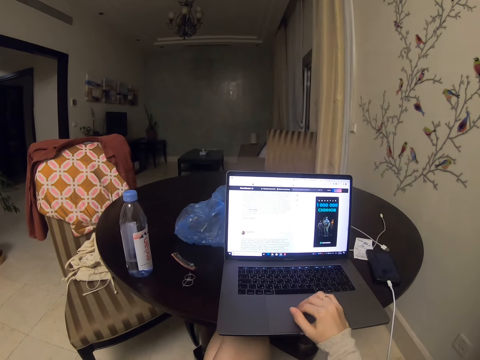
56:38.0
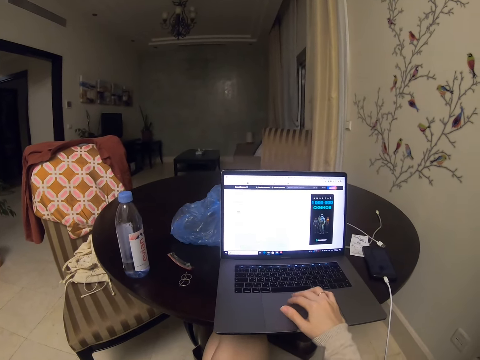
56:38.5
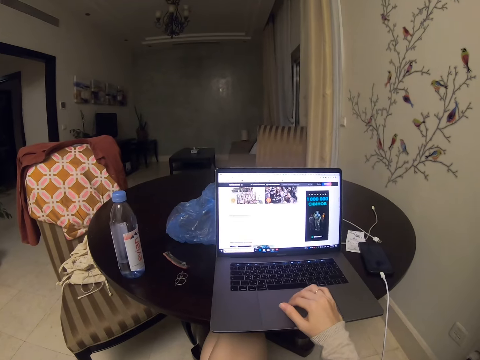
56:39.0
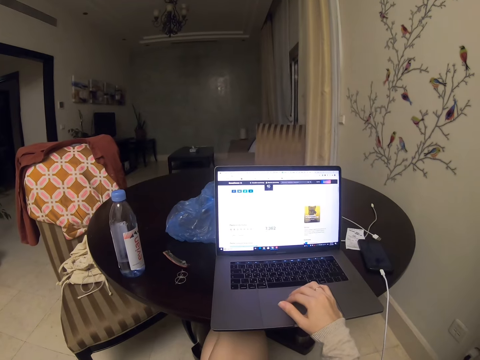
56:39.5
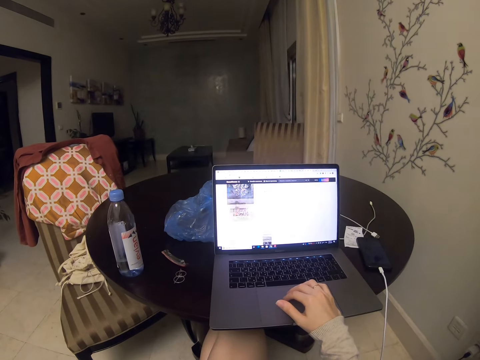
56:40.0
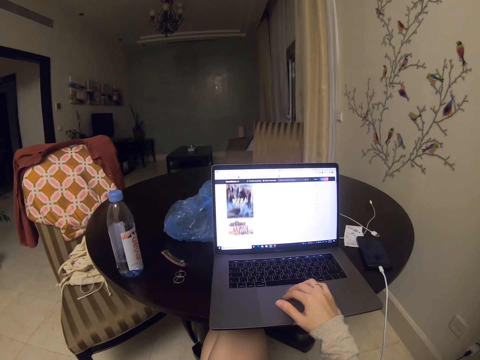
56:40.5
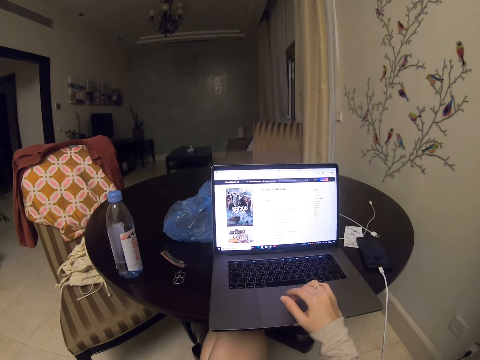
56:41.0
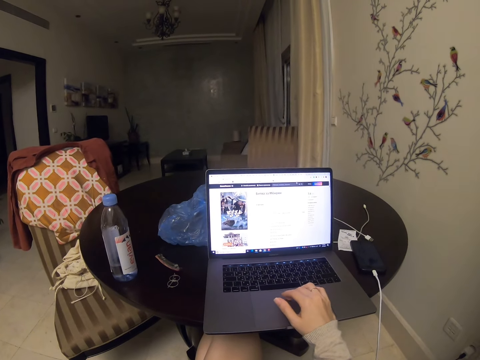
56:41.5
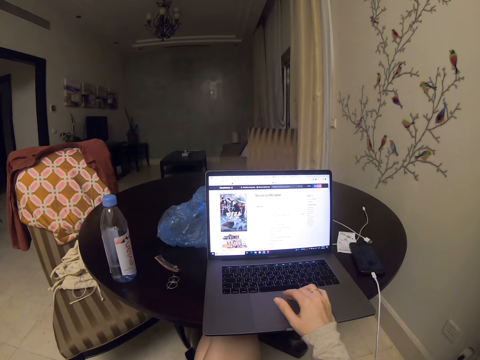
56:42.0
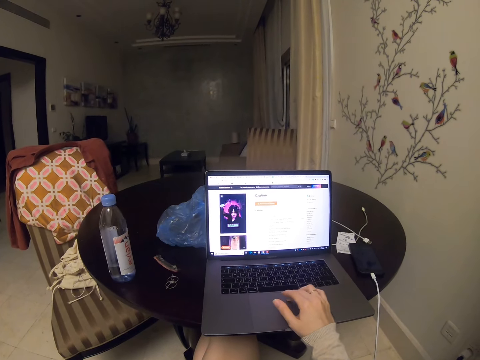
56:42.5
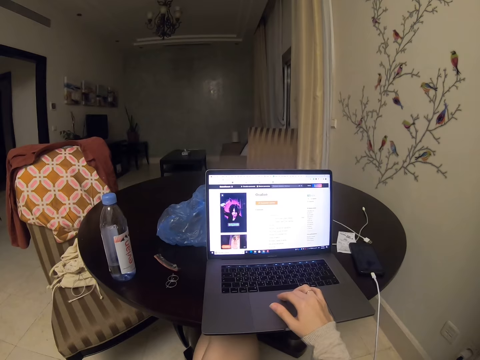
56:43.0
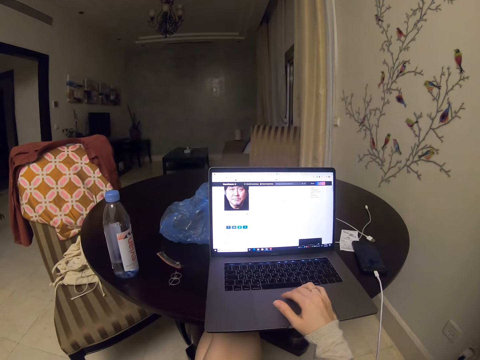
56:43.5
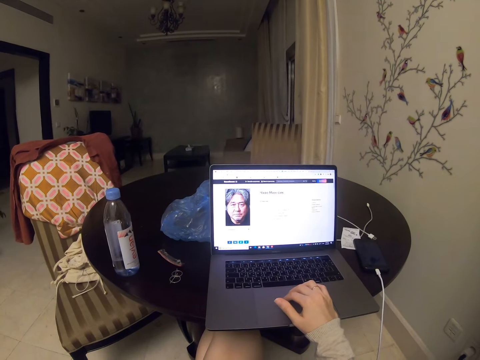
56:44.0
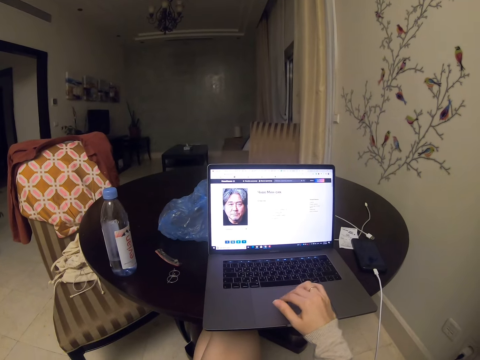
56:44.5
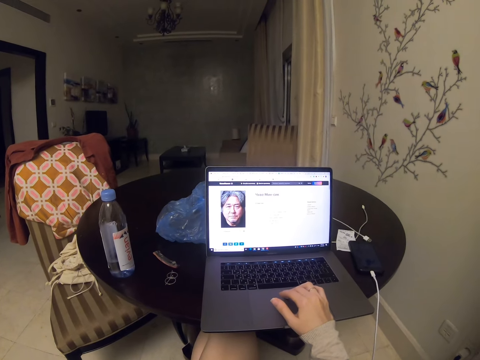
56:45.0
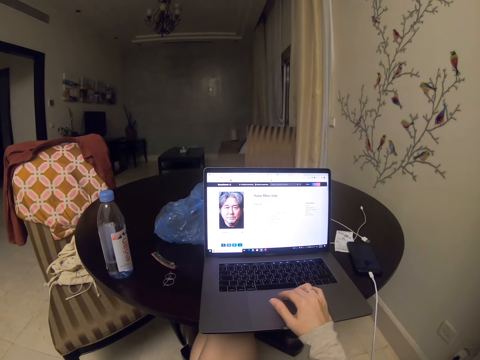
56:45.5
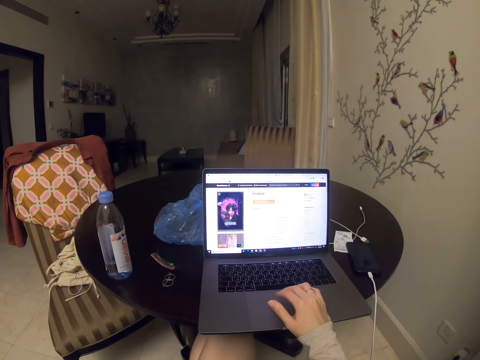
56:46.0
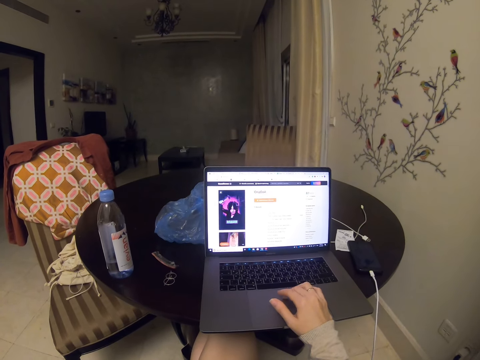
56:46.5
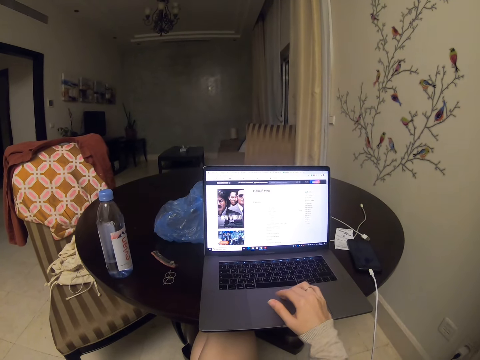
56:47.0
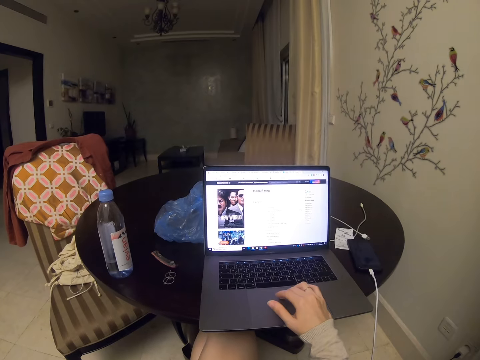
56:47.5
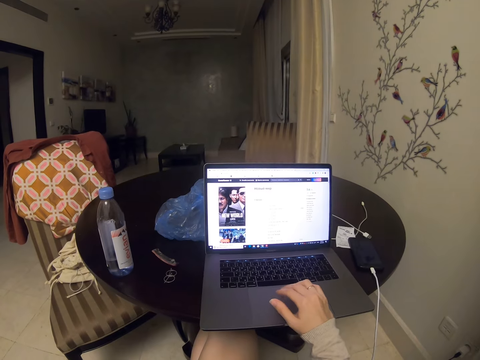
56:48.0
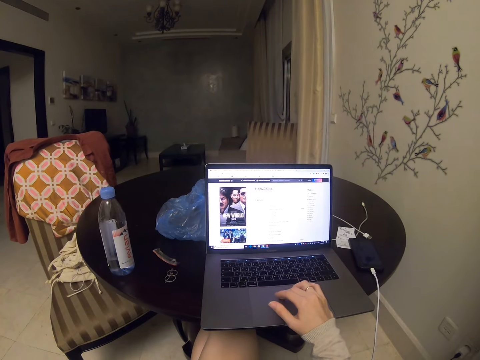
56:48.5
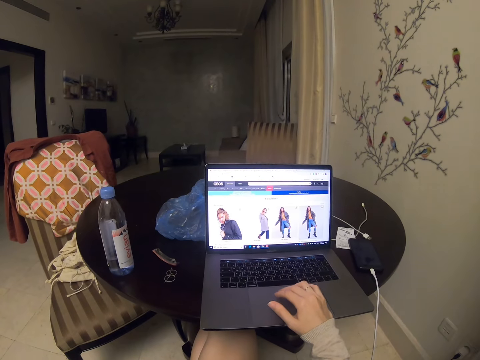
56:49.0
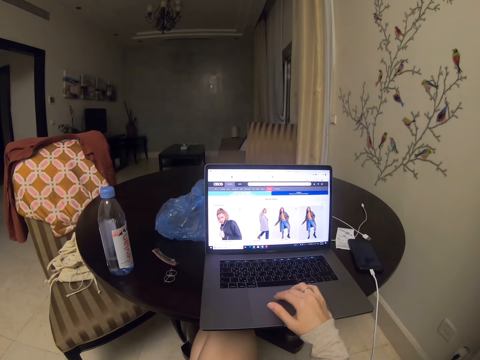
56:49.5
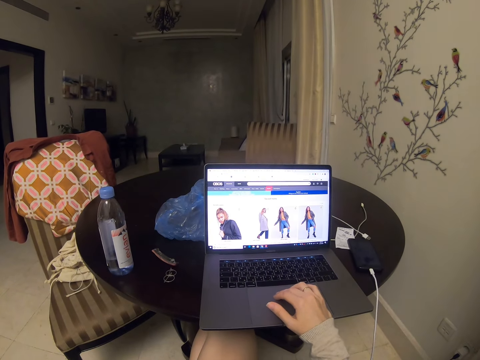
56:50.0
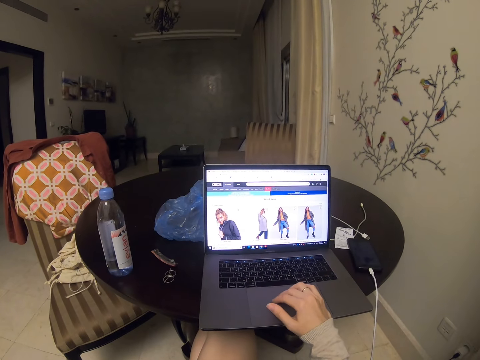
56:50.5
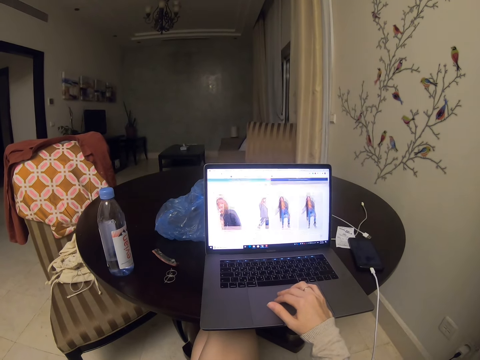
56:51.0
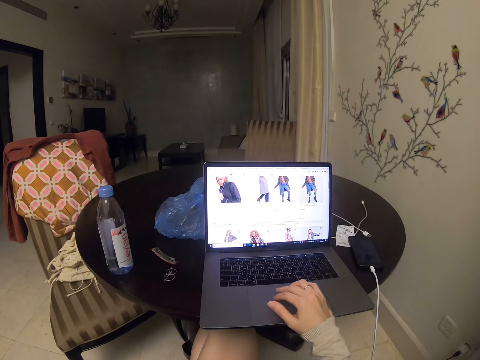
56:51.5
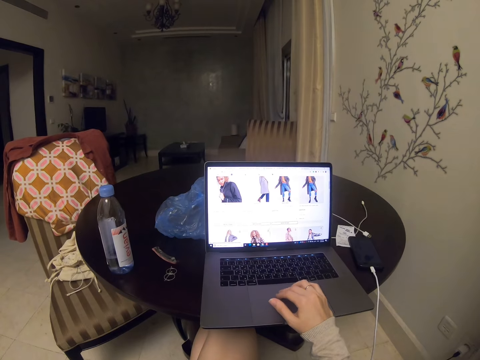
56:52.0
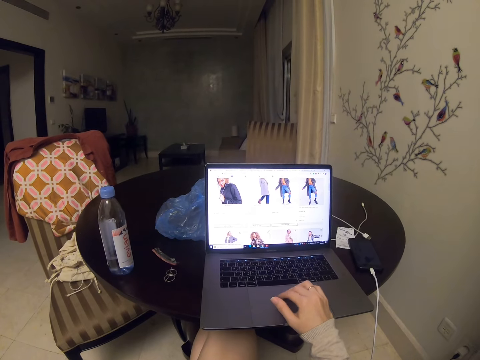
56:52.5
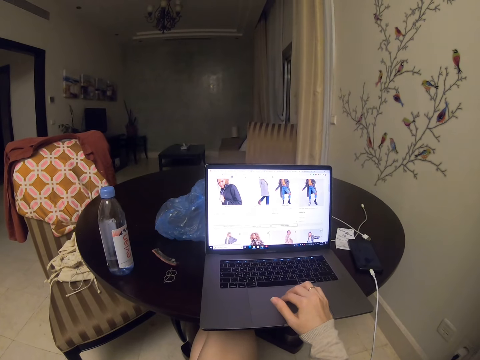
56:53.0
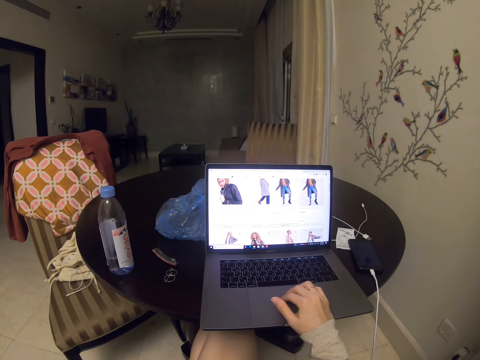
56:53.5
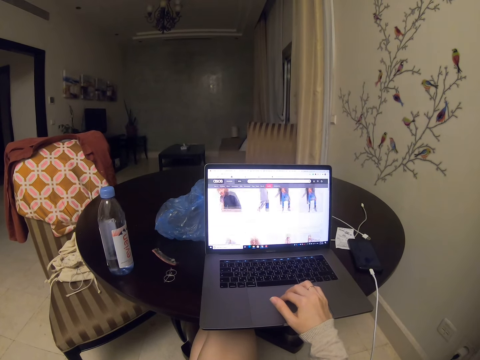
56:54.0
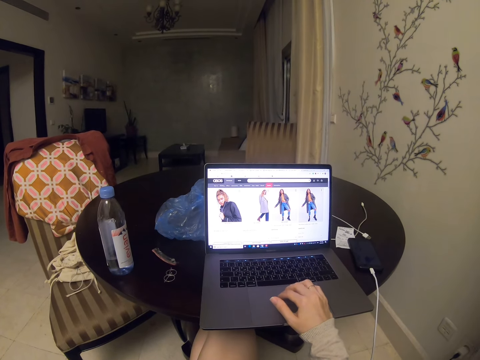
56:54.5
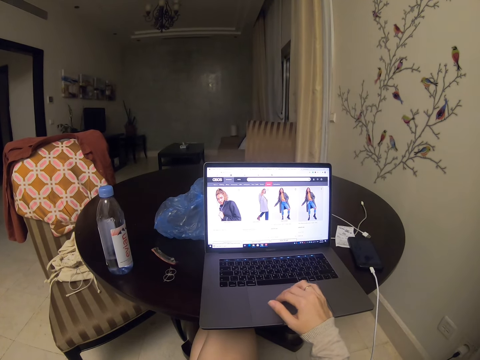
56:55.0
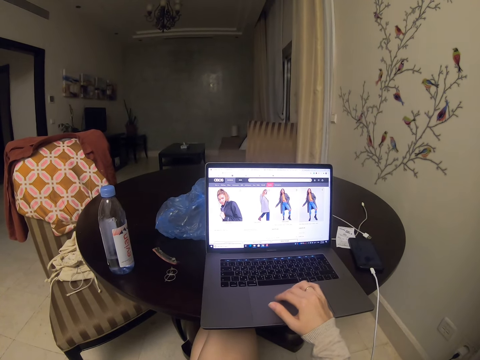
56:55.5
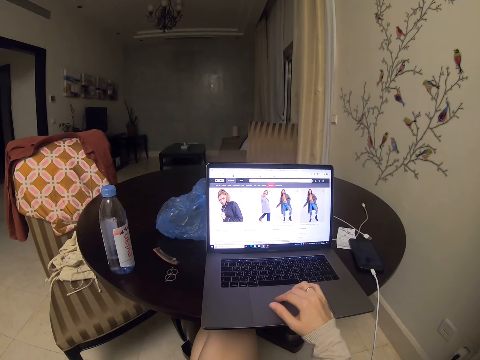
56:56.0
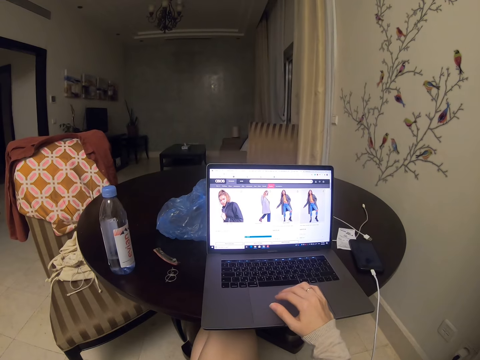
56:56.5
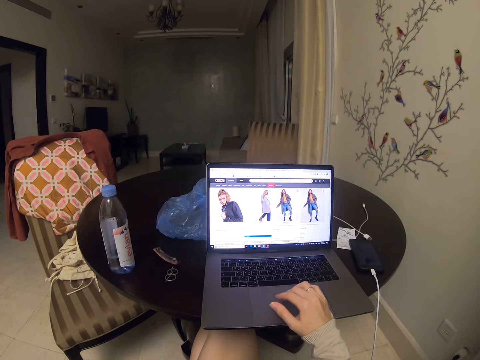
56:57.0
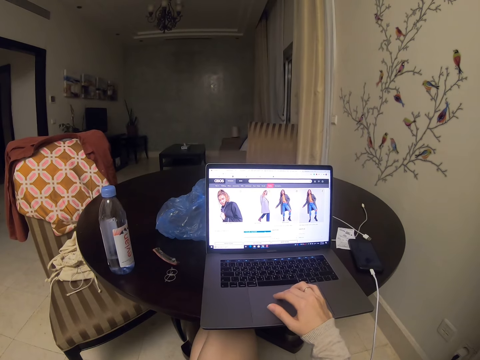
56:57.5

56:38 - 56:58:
The camera wearer opens a page. They open a page again. They scroll.

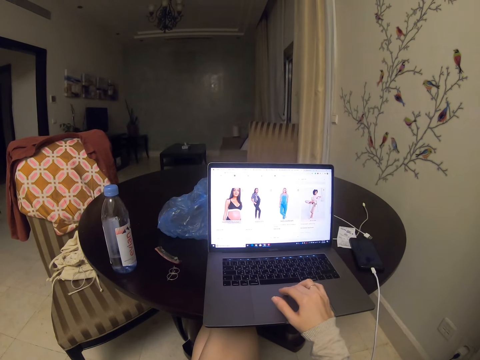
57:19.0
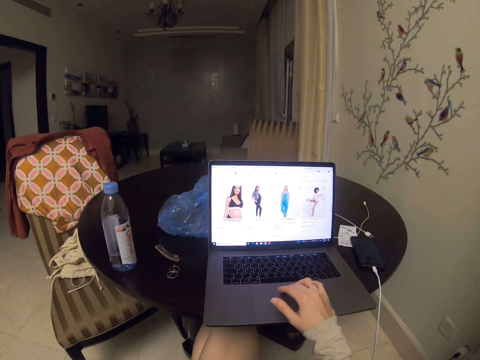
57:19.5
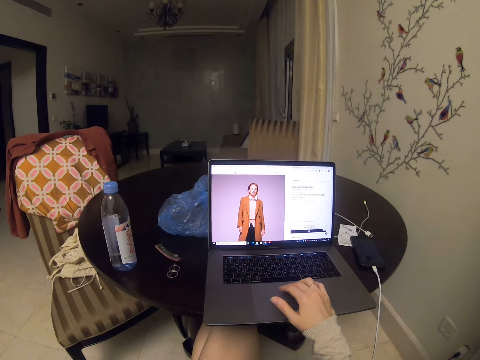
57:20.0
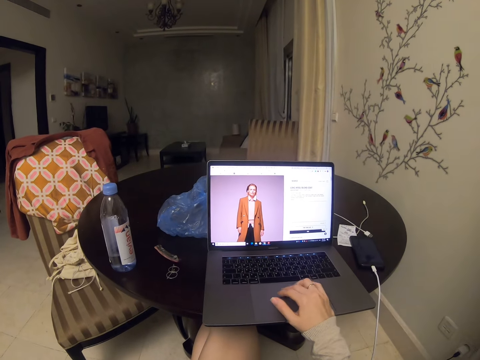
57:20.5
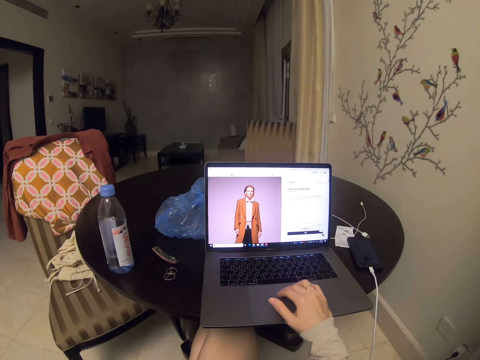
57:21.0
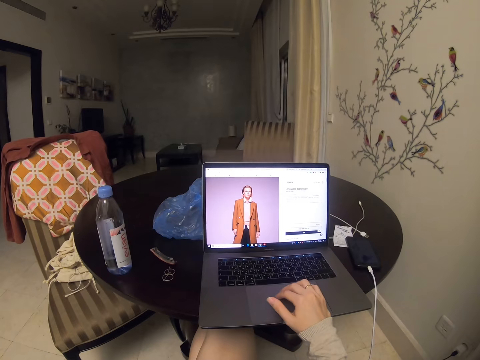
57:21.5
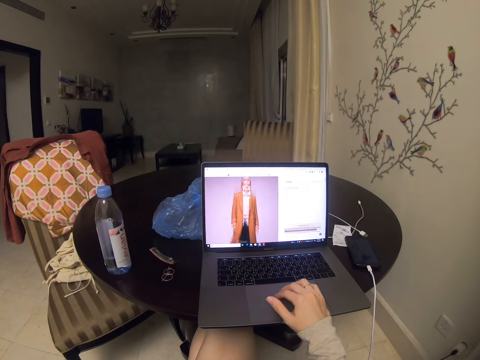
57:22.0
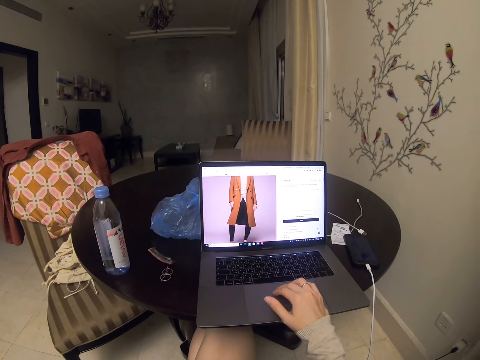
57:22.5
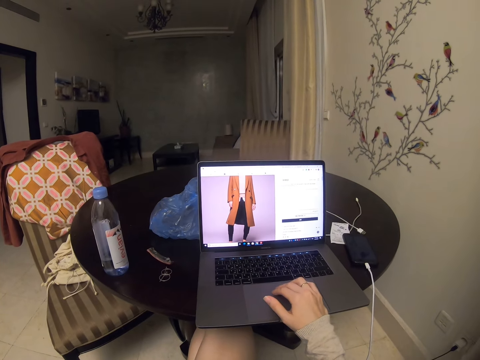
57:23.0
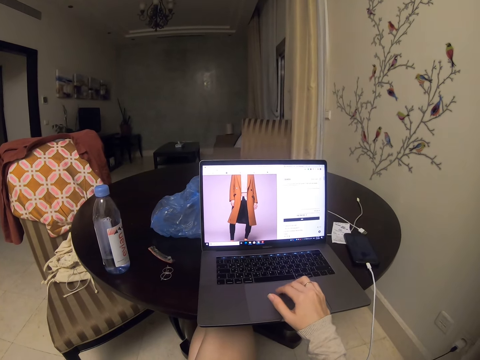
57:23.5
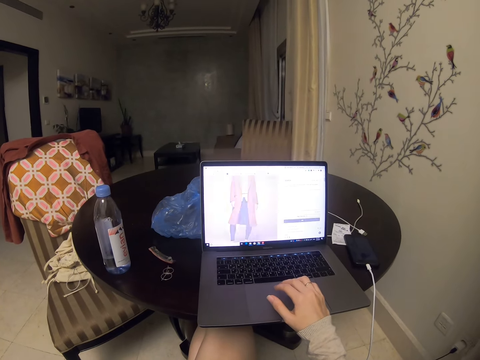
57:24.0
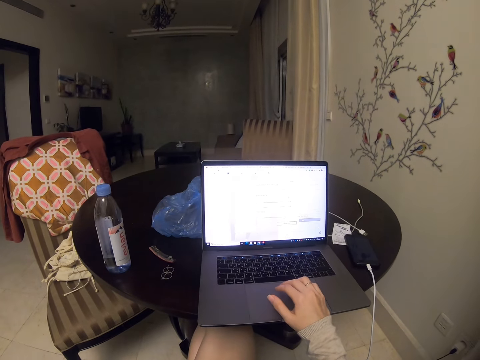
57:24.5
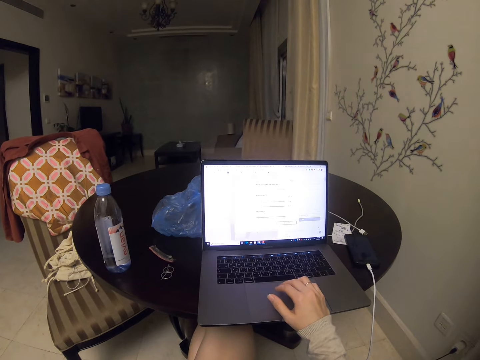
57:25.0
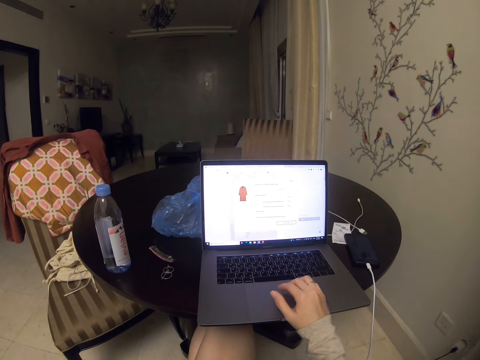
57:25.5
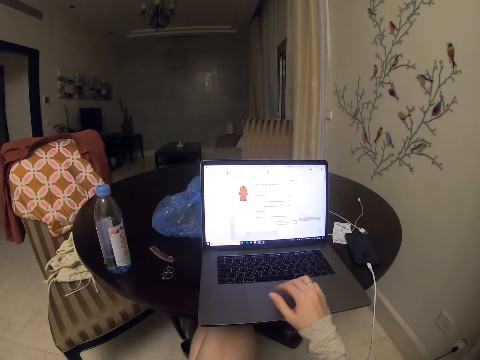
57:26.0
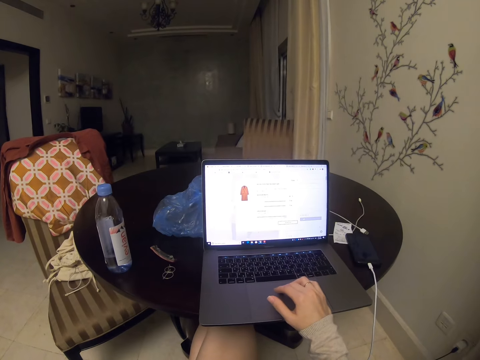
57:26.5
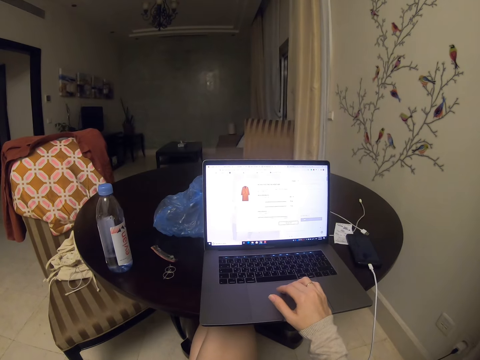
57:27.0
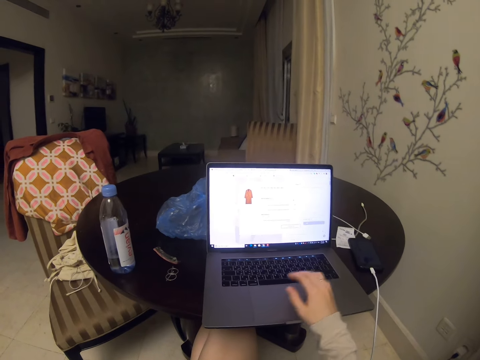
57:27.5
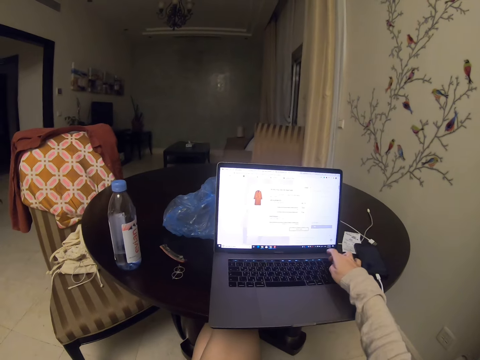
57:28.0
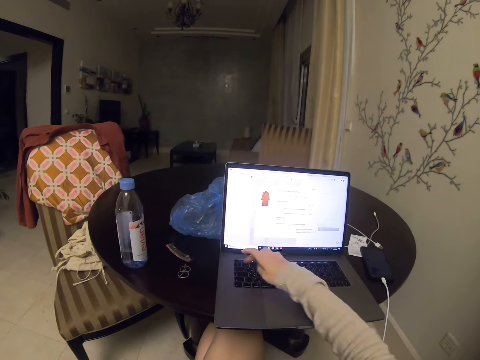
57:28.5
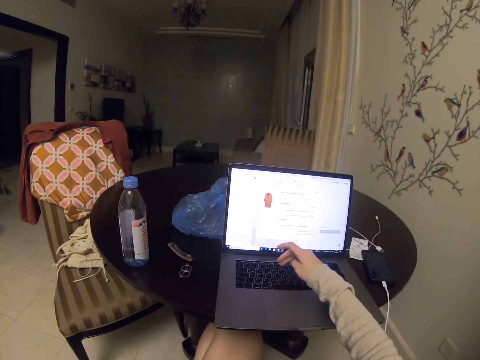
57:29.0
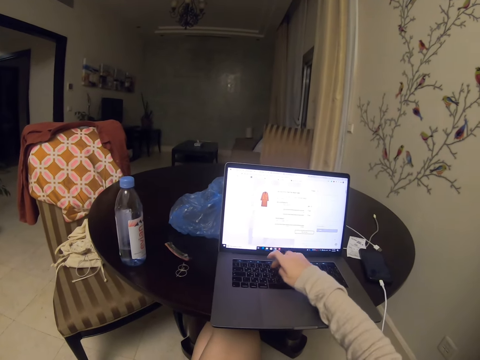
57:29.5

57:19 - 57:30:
The camera wearer opens a page. They scroll. They open a page. They press a key on the keyboard.
